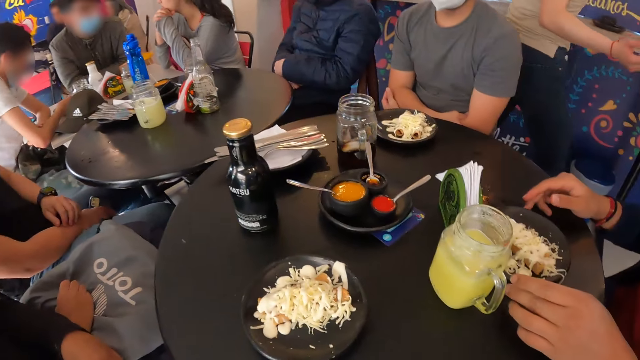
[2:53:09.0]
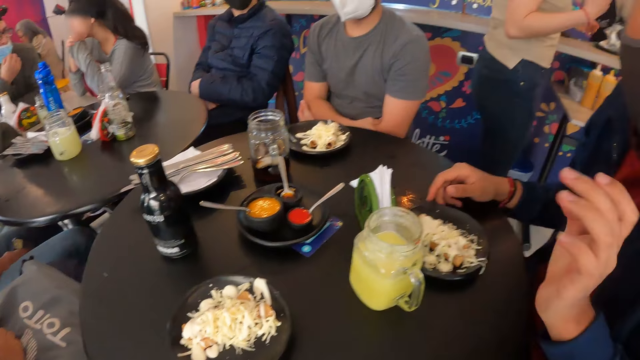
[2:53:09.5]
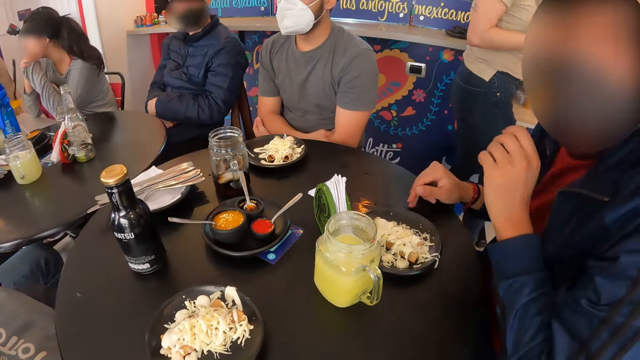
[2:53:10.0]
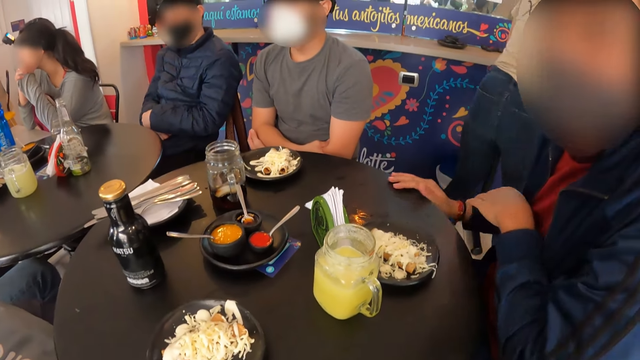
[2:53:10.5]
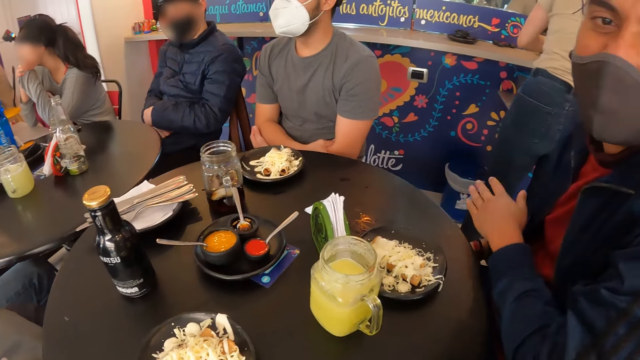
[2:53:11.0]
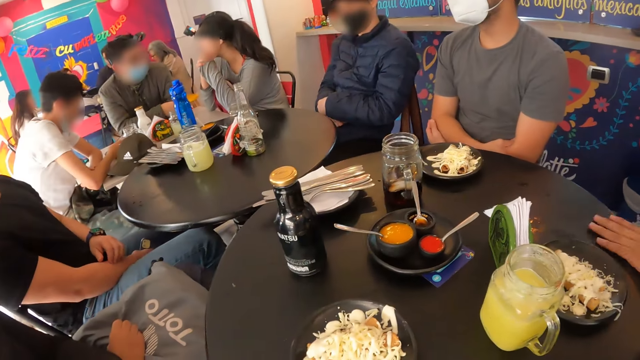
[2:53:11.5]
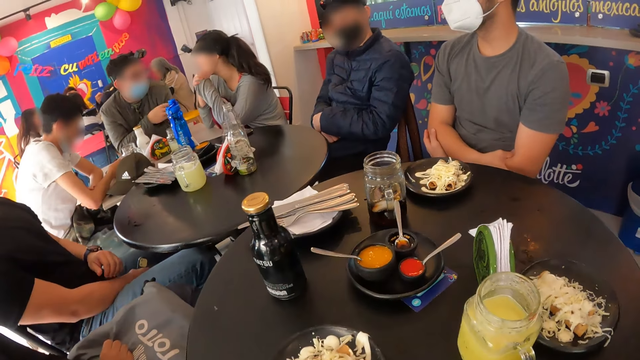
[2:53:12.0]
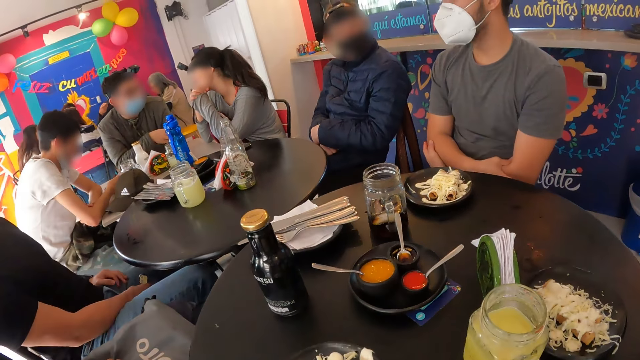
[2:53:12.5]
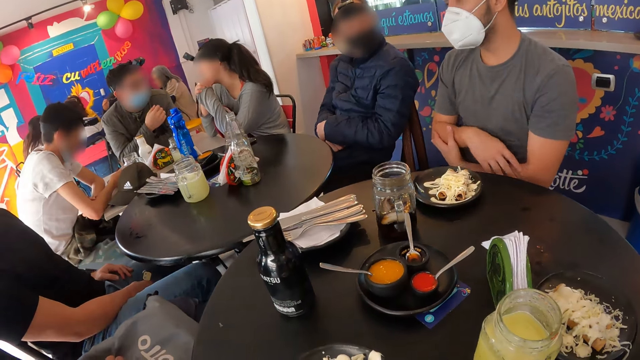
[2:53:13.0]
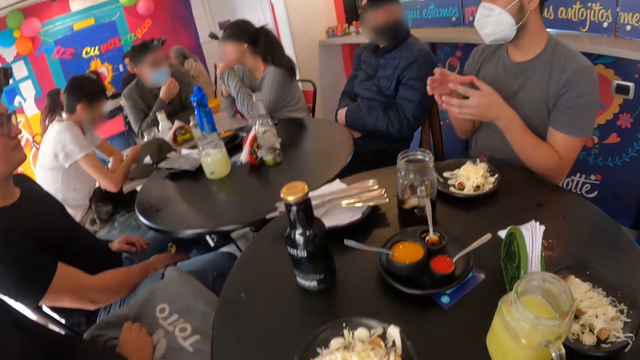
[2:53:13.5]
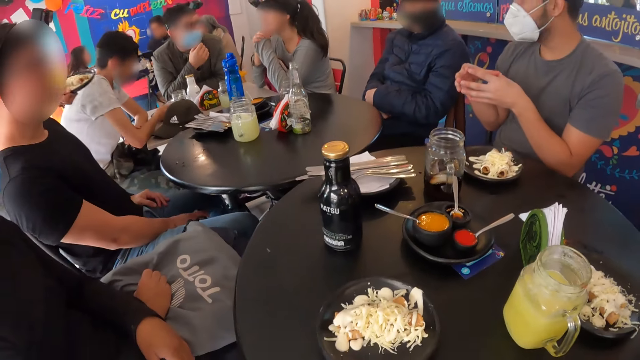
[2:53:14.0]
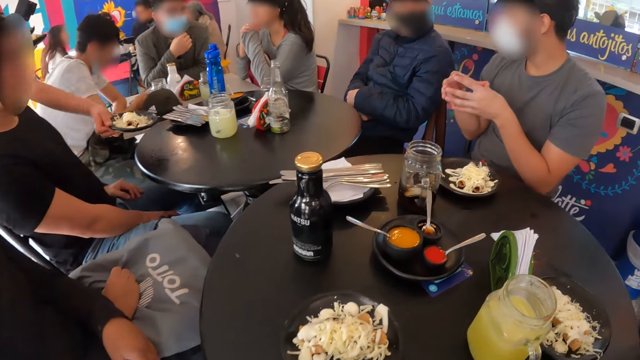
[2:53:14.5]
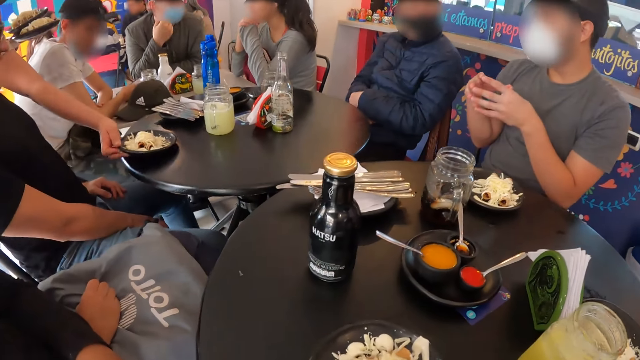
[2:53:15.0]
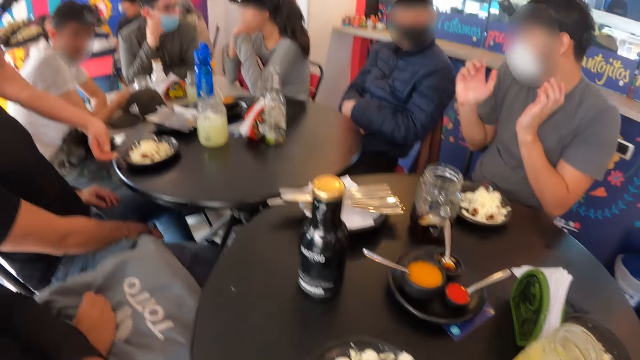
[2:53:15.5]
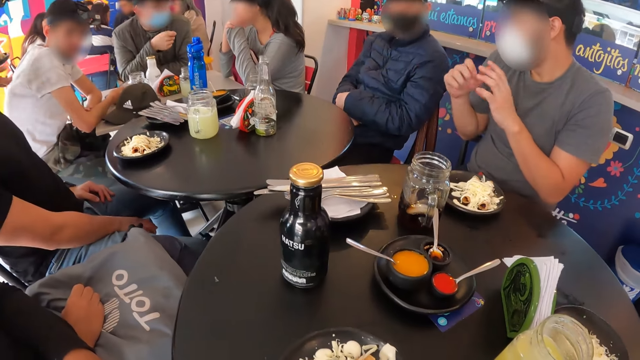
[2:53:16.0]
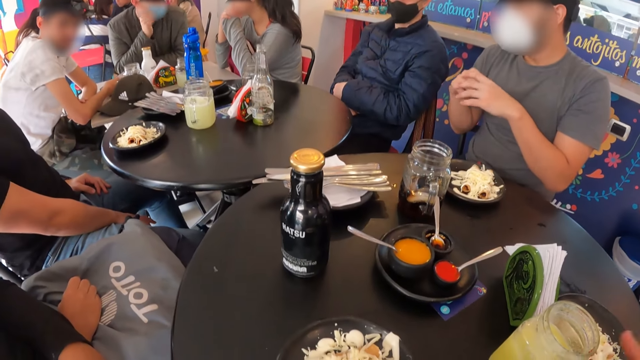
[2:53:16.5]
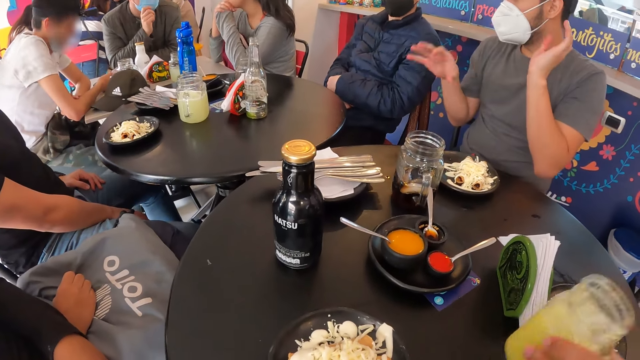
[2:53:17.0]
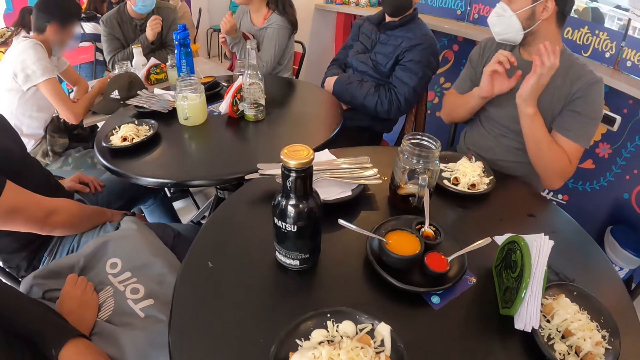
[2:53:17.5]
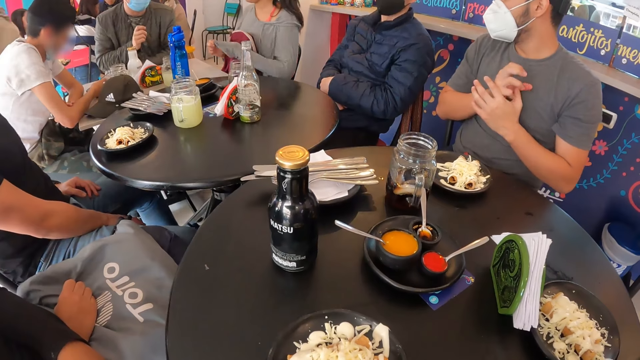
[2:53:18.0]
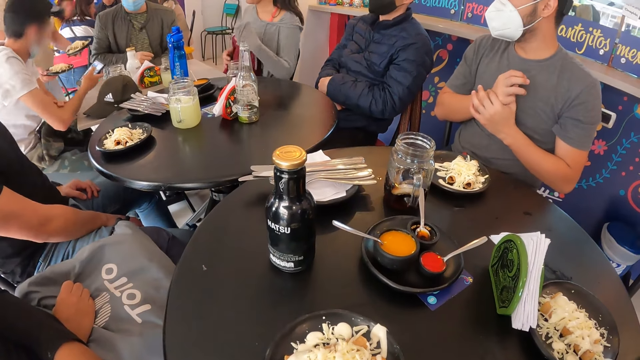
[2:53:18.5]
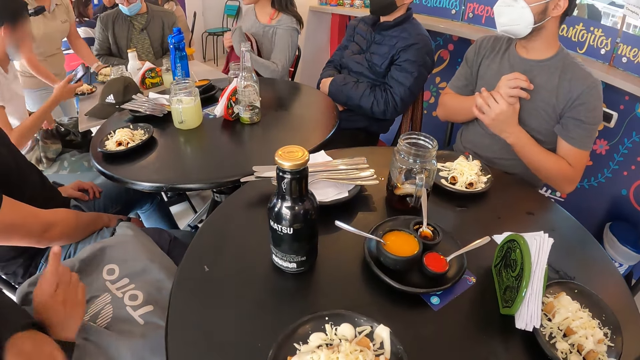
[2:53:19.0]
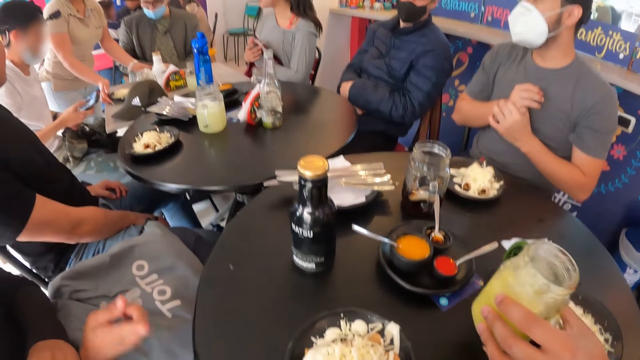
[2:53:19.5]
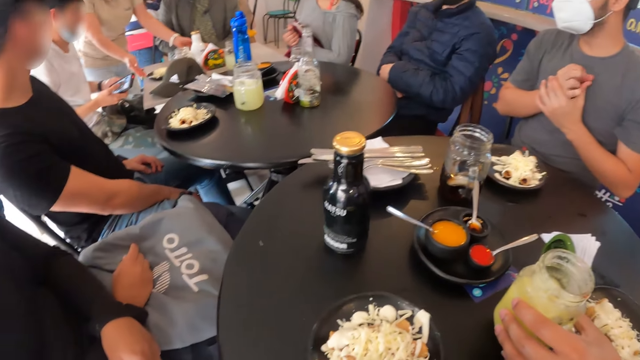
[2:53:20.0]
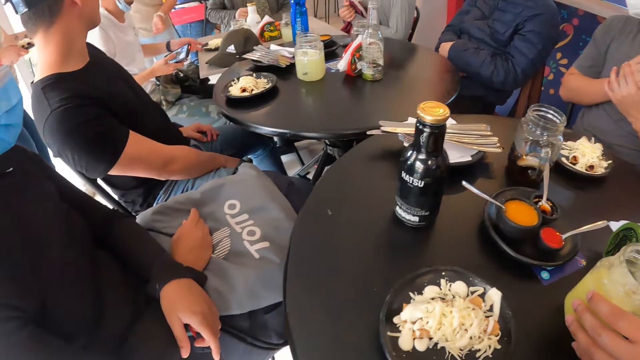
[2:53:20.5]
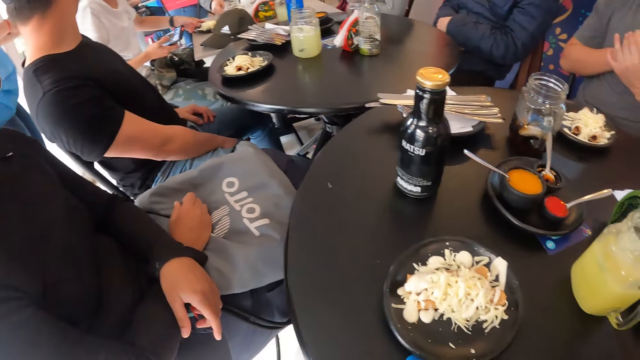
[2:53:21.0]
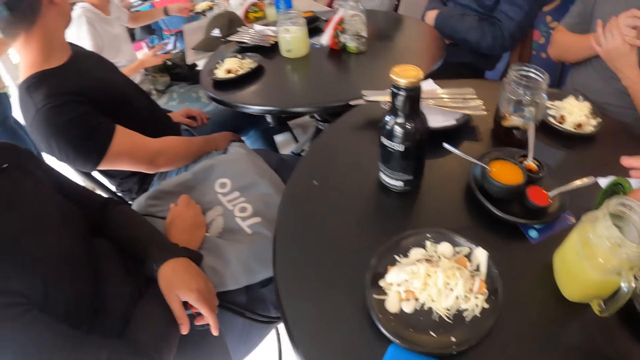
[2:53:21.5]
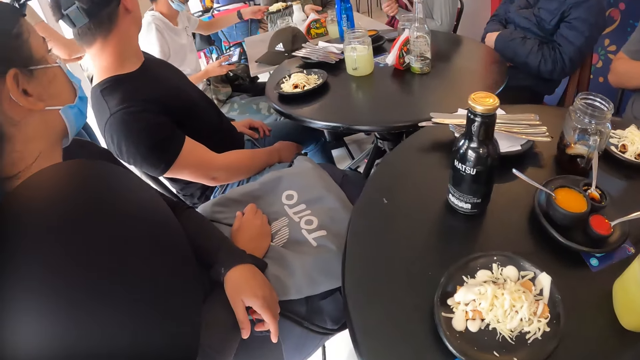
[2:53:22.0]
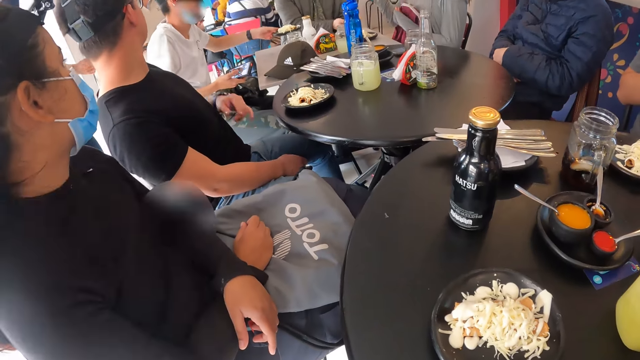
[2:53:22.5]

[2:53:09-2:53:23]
A man holds a plate and moves his hands. The man cleans the table with his left hand. The waitress drops a plate with food on the table with her right hand. The man picks the glass of juice from the table with his left hand. The waitress walks around. The waitress drops a plate on the table with her right hand. The waitress drops a plate on the table with her left hand. A woman moves her hand. The man drops the glass of juice on the table with his left hand. The waitress walks around. Another man moves the plate on the table with his right hand. Another man picks the plate from the table with his left hand. The first man picks a serviette.

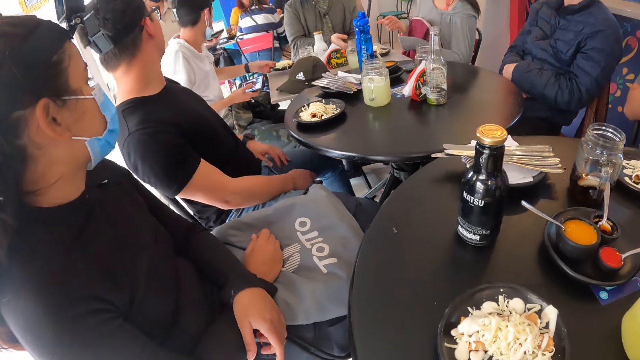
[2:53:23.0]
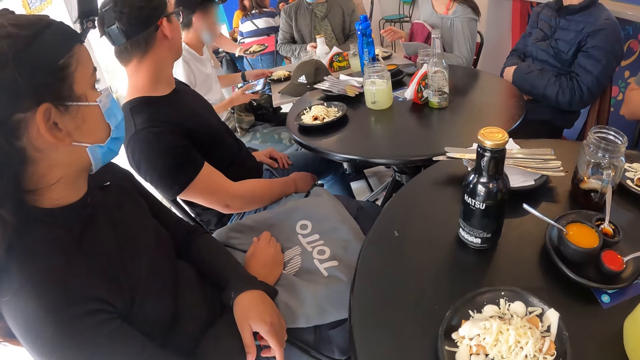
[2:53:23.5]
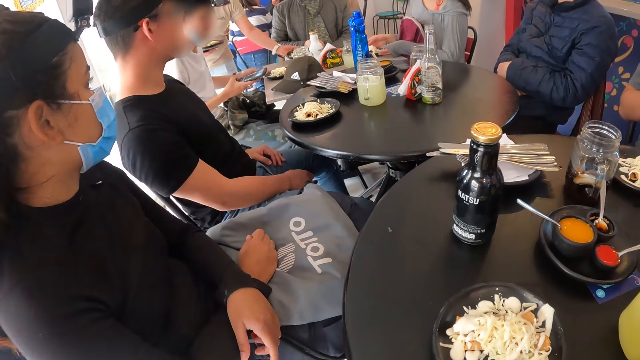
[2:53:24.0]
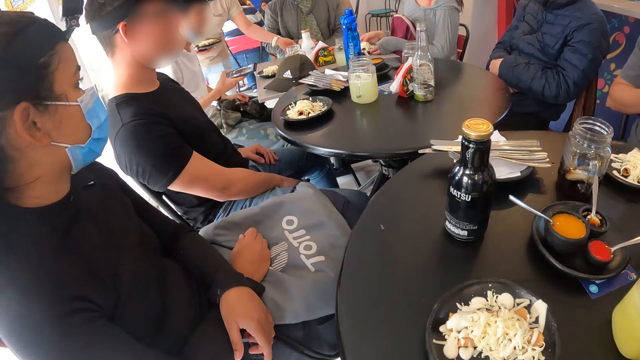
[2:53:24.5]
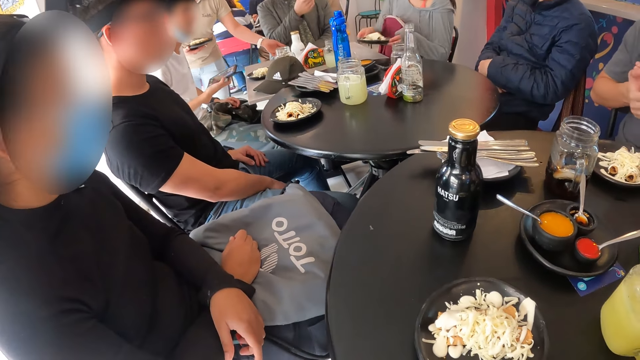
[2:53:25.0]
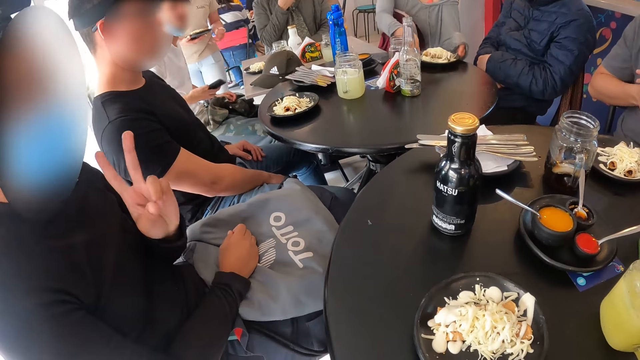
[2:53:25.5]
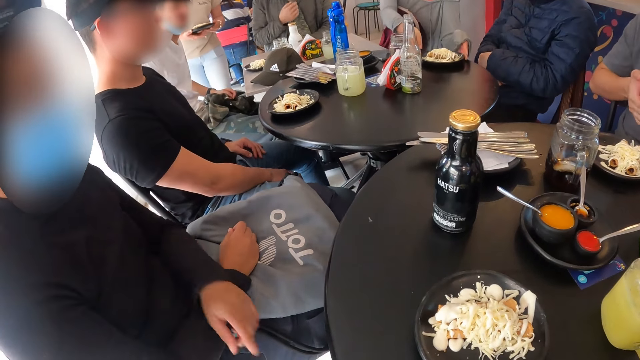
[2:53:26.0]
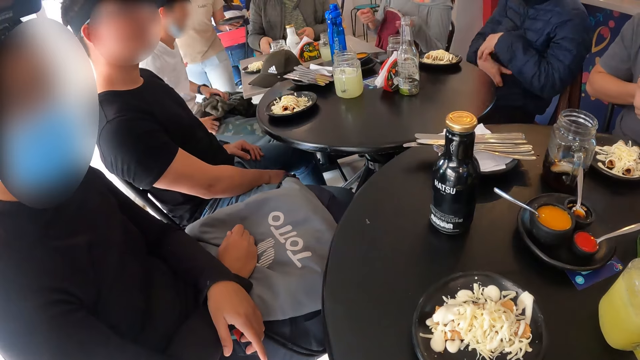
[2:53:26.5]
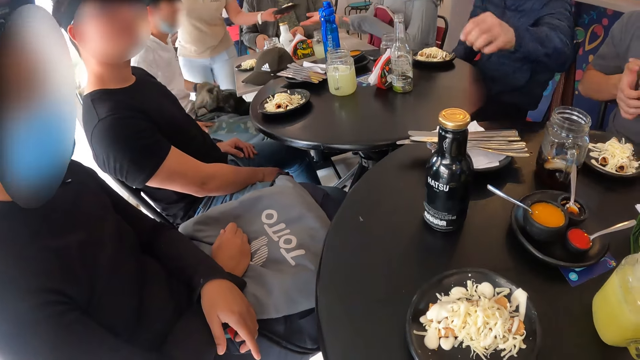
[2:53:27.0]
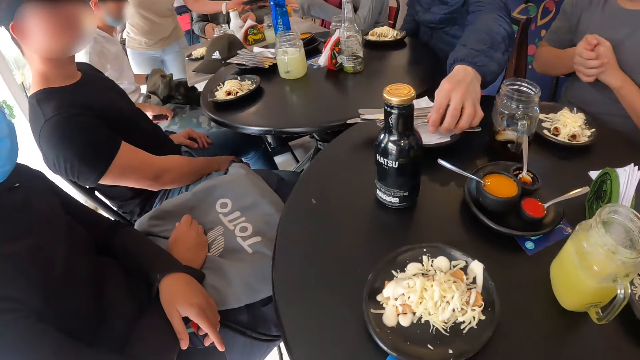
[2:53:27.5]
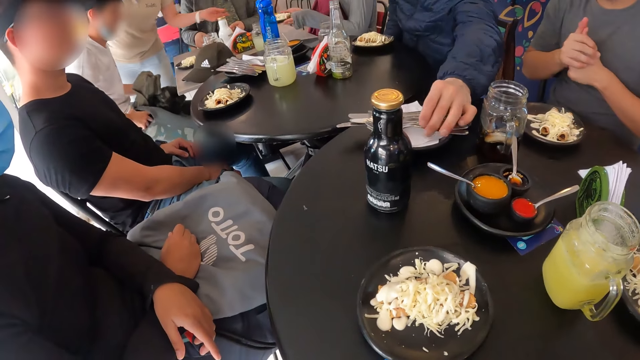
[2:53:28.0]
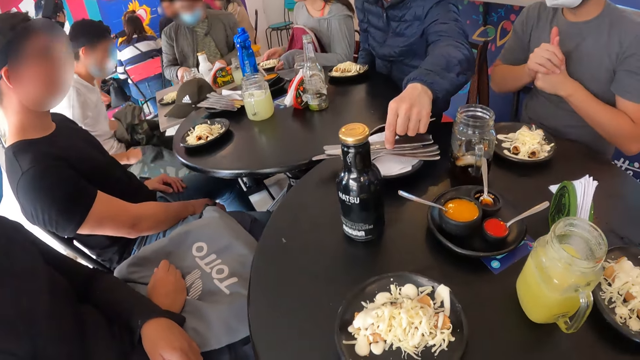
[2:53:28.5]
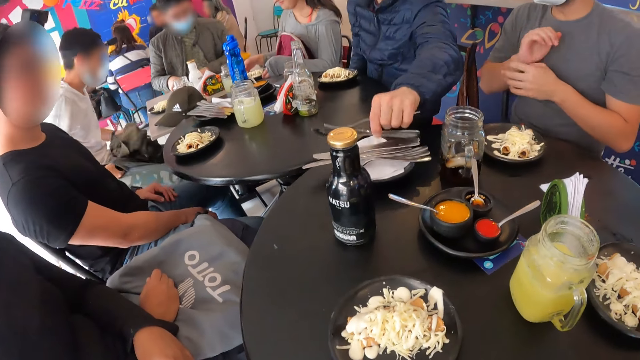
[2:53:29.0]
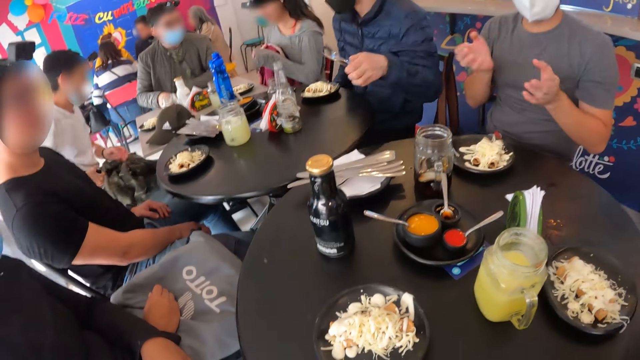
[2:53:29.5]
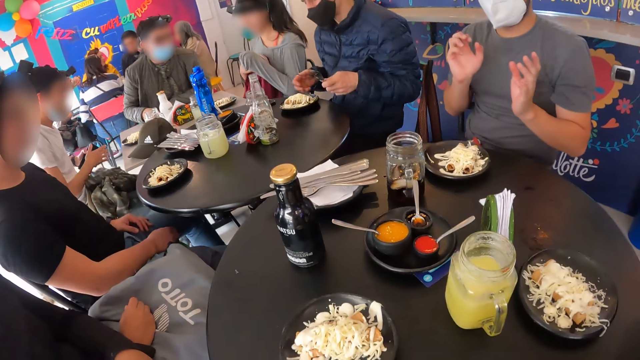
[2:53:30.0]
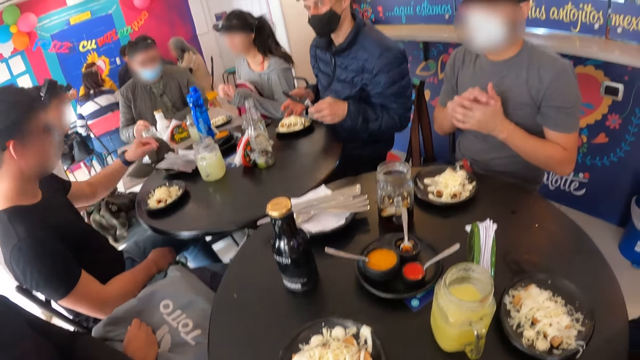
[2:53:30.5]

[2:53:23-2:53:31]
The man drops the plate on the table with his left hand. The waitress drops a plate on the table with her left hand and passes the plate from her left hand to her right hand. A woman uses gestures. The waitress stretches her hand. The man puts the phone in his trouser pocket with his left hand. The waitress passes the plate from her left hand to another woman's right hand. Another man picks a fork from the table with his left hand. The other woman drops the plate on the table with her hands. The waitress walks around. The other man picks a knife from the table with his left hand. The first man removes the phone from his trouser pocket with his left hand and passes the phone from his left hand to his right hand. The other man shifts a plate on the table with his right hand.
